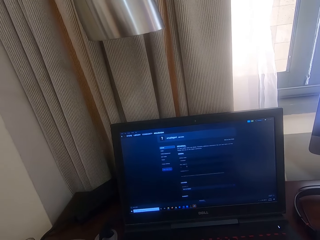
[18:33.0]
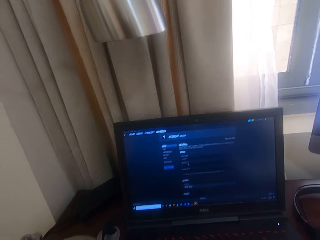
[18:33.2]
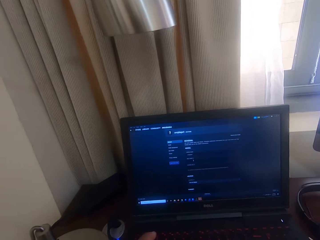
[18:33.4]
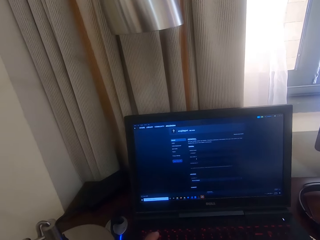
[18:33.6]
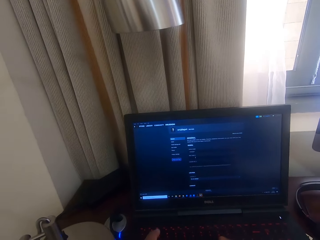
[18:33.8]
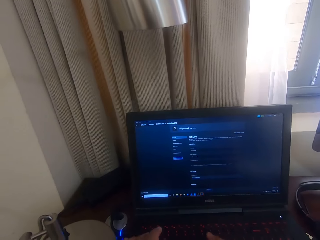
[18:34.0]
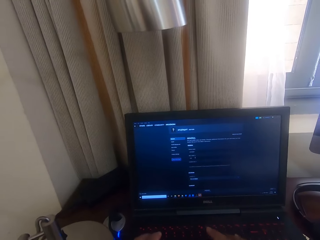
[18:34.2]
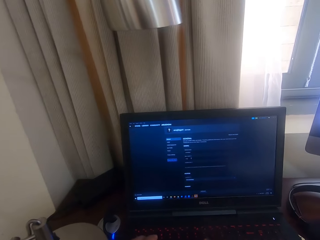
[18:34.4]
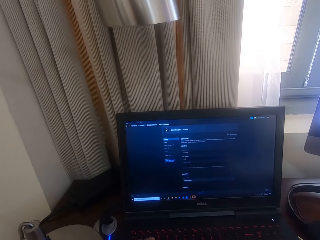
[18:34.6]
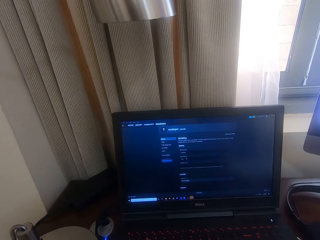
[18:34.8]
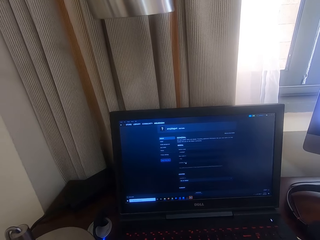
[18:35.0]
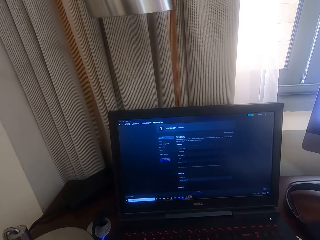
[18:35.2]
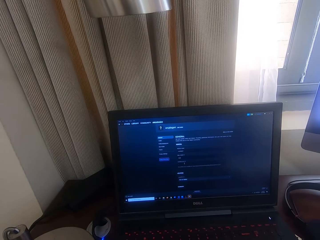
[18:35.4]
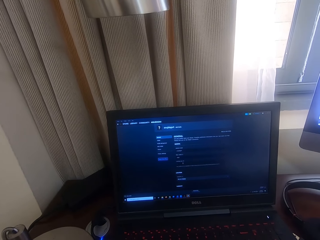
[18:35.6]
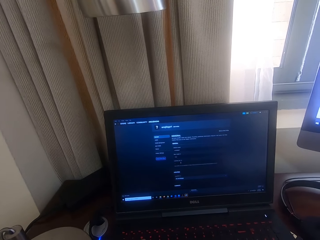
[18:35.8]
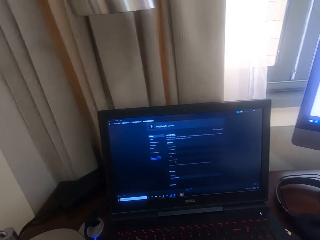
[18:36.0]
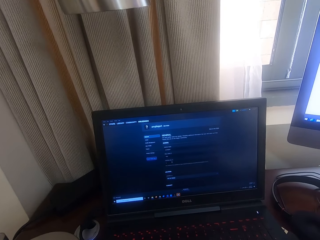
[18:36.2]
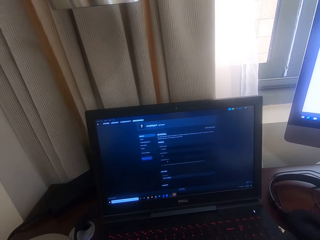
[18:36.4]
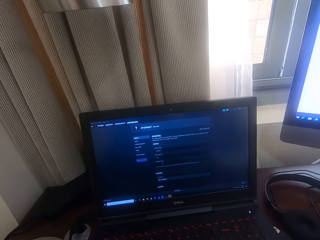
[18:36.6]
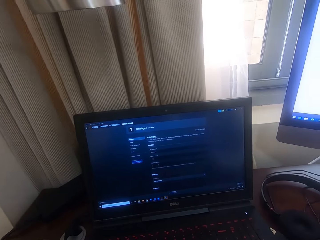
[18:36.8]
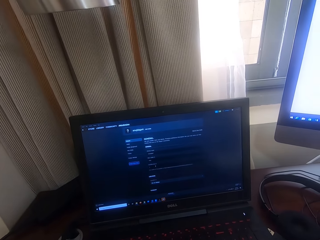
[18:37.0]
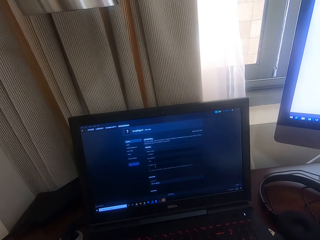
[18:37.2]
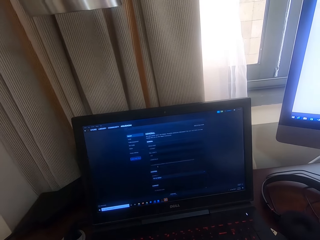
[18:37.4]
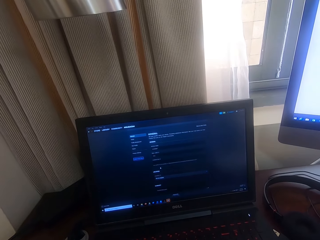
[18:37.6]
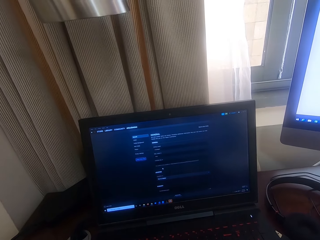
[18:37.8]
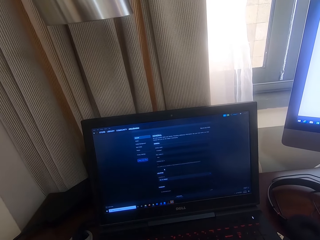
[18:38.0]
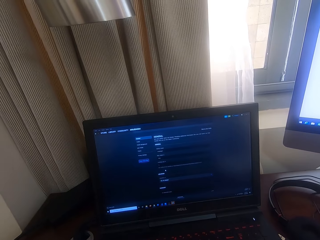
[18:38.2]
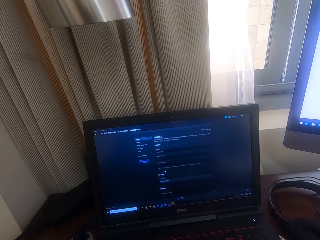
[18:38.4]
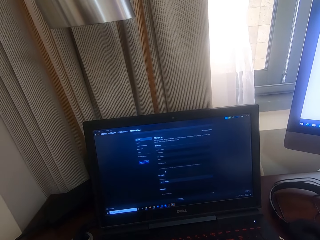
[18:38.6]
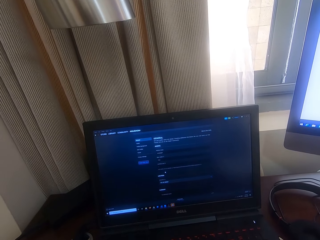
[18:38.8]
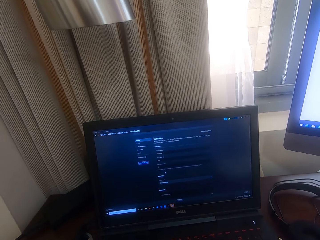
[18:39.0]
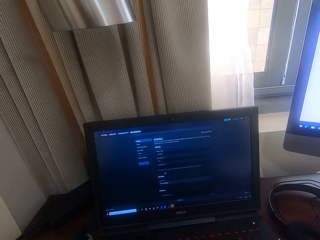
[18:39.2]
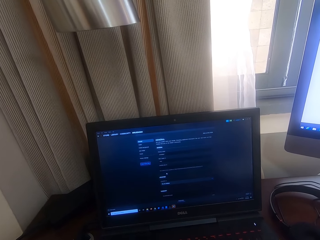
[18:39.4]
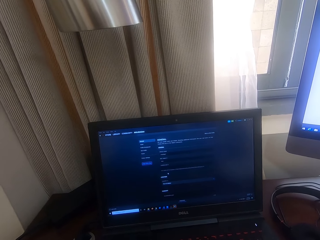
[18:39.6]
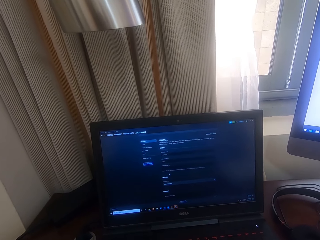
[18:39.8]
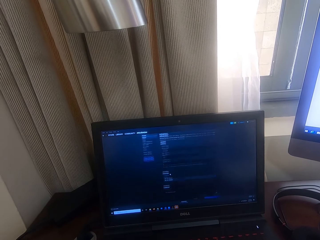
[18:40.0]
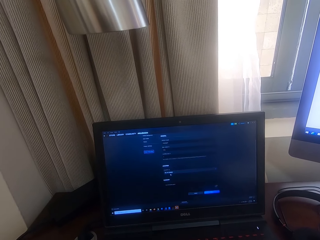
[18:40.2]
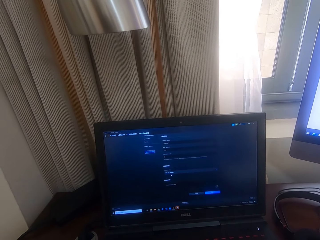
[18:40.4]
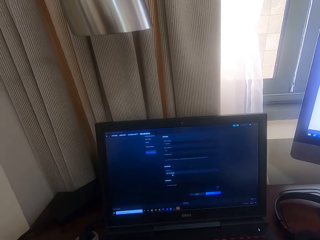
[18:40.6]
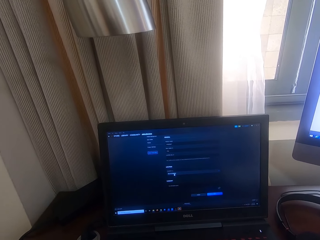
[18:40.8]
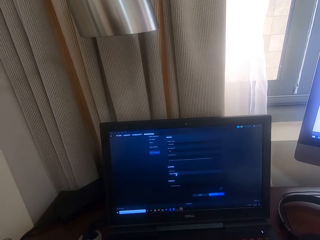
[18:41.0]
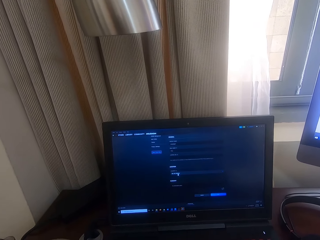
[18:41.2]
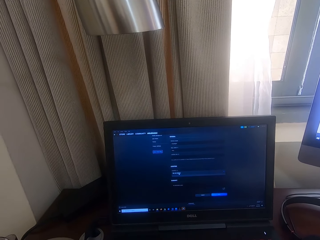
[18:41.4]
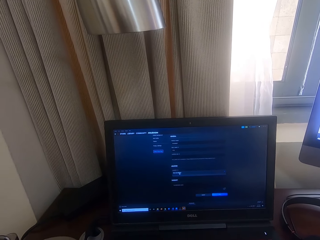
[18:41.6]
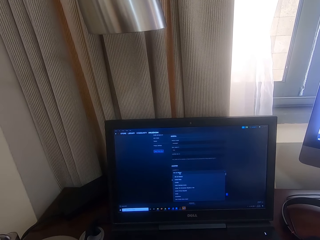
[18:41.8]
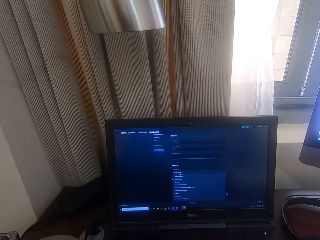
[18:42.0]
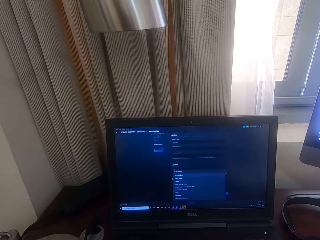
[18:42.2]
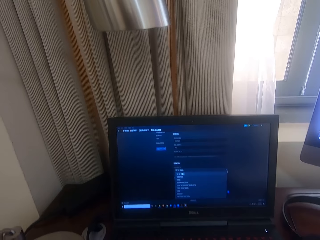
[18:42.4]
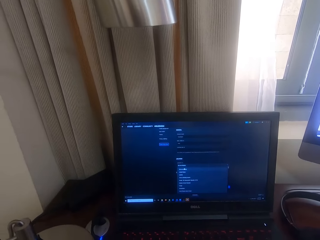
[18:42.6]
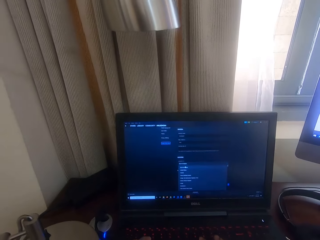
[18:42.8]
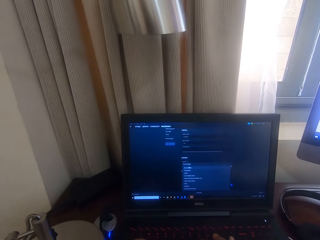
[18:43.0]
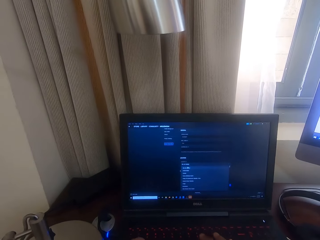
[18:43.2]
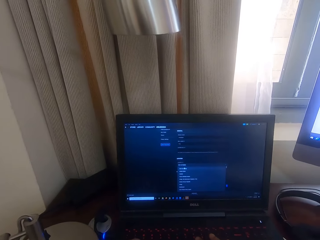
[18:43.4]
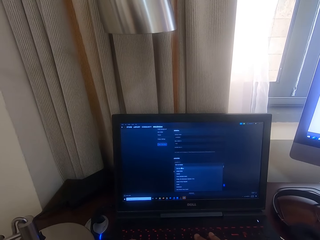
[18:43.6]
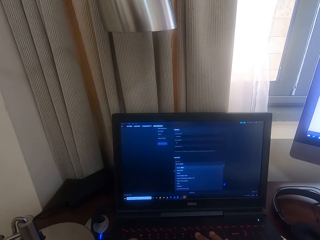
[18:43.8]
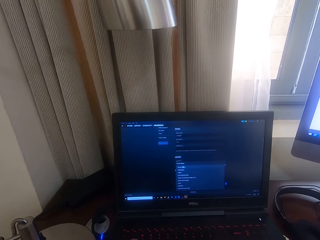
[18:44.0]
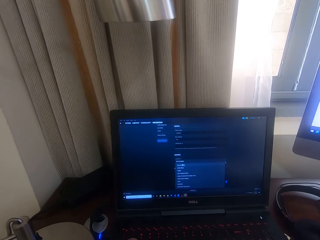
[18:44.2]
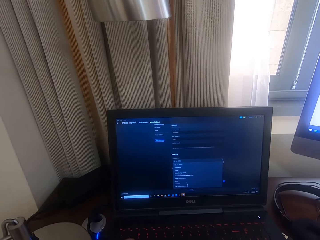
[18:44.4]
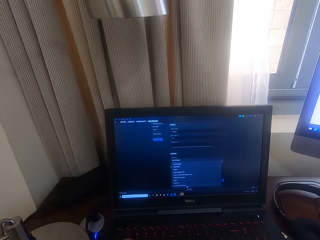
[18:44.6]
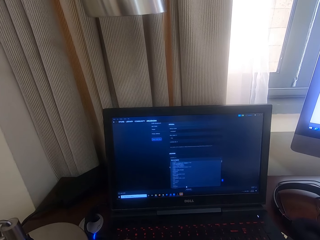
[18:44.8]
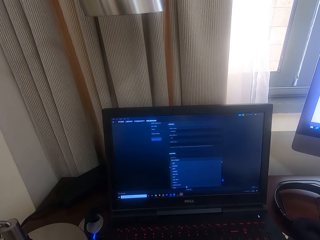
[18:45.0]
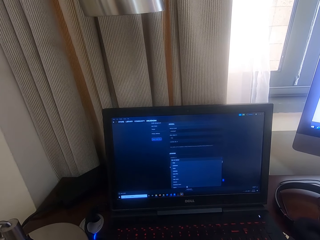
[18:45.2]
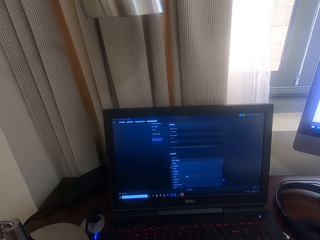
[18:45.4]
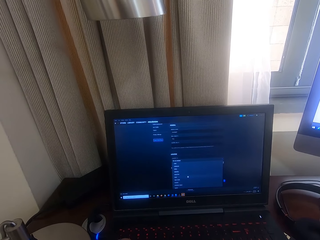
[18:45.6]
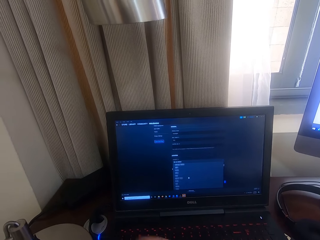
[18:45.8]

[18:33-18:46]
The camera wearer looks at the laptop screen. They type on the laptop keyboard. They type on the laptop keyboard again. They look at the laptop screen.

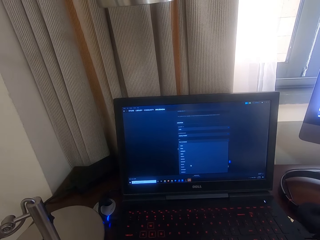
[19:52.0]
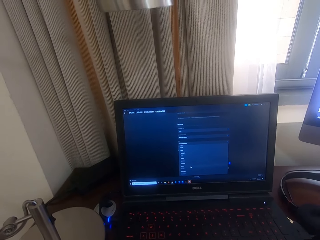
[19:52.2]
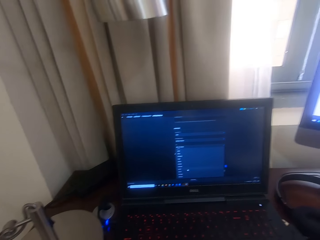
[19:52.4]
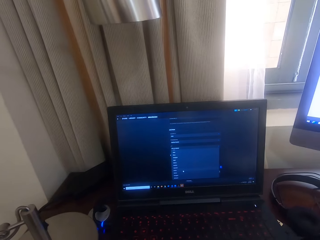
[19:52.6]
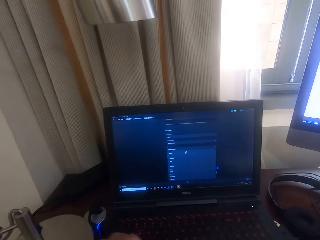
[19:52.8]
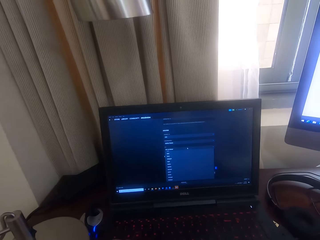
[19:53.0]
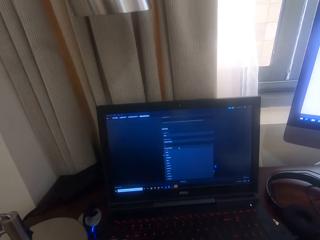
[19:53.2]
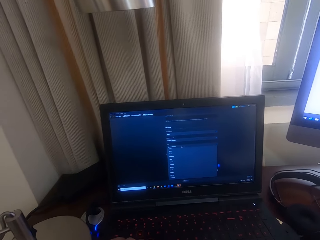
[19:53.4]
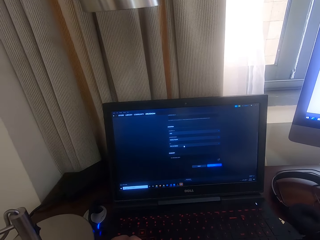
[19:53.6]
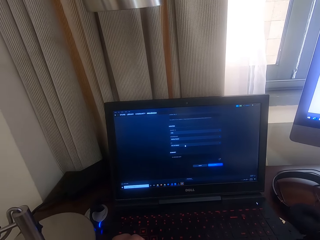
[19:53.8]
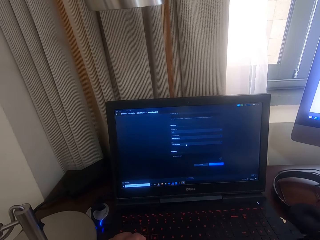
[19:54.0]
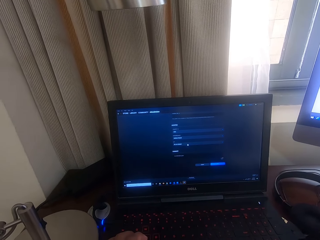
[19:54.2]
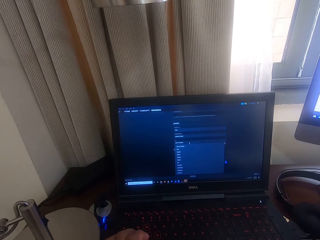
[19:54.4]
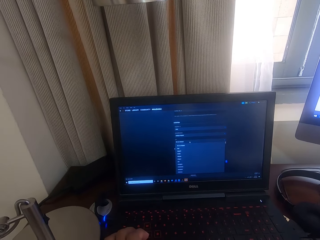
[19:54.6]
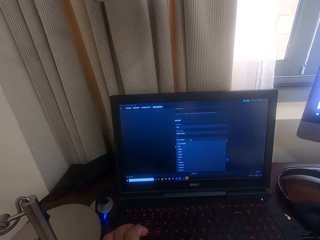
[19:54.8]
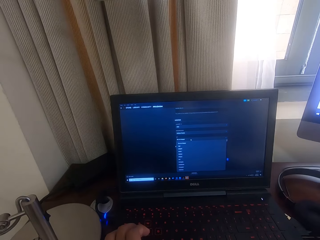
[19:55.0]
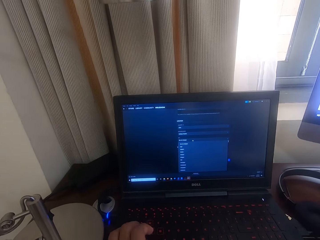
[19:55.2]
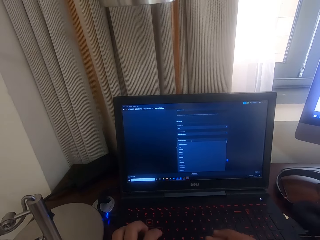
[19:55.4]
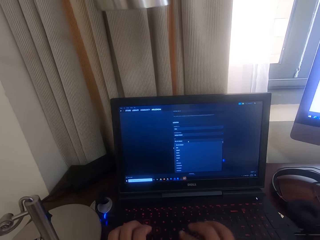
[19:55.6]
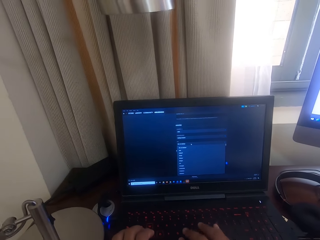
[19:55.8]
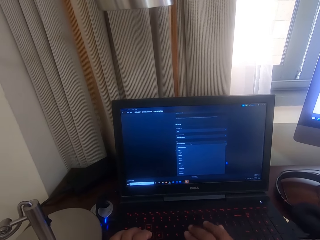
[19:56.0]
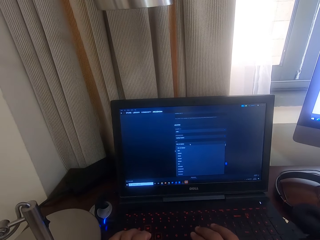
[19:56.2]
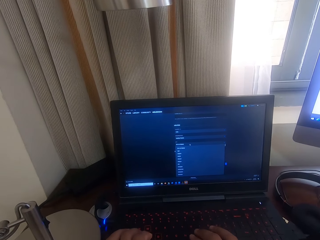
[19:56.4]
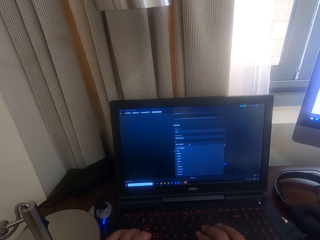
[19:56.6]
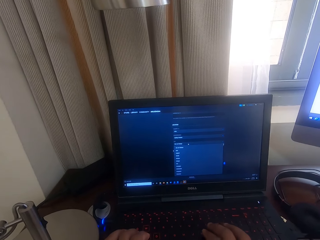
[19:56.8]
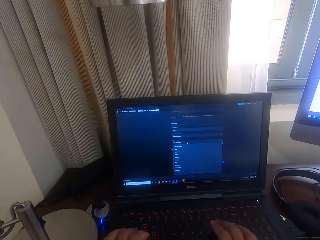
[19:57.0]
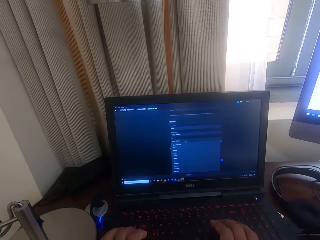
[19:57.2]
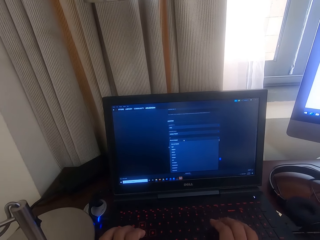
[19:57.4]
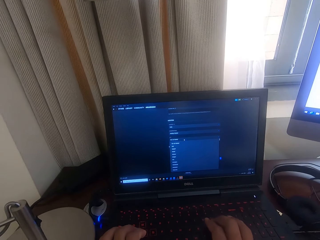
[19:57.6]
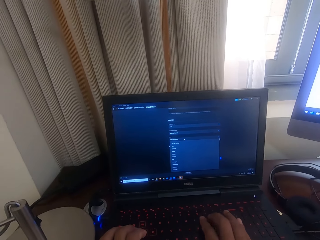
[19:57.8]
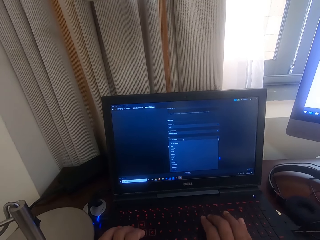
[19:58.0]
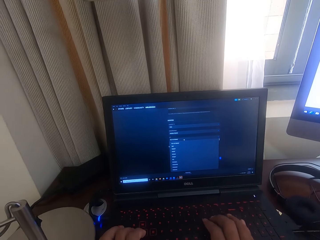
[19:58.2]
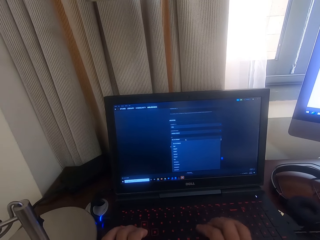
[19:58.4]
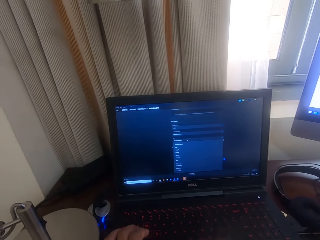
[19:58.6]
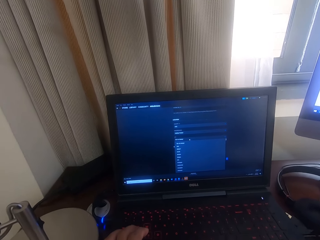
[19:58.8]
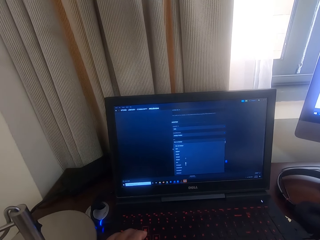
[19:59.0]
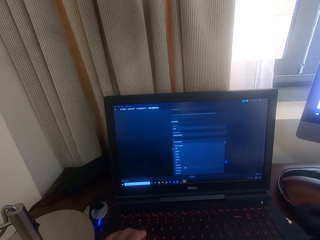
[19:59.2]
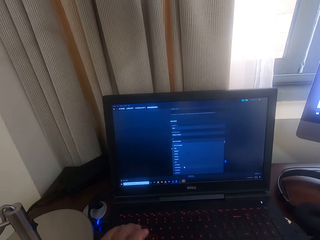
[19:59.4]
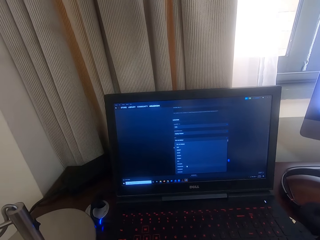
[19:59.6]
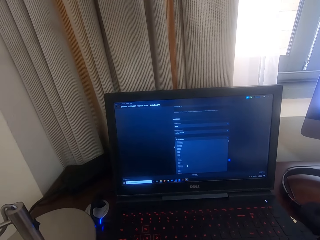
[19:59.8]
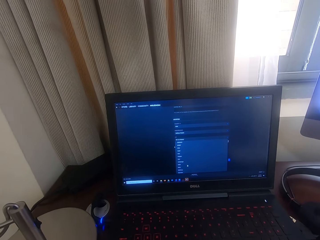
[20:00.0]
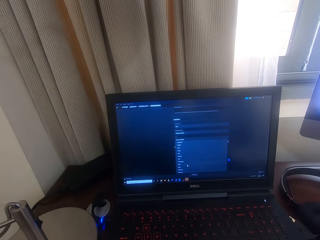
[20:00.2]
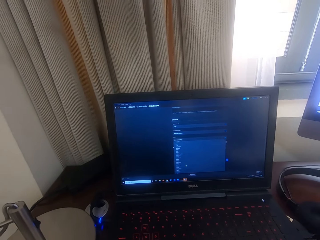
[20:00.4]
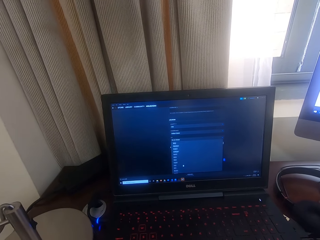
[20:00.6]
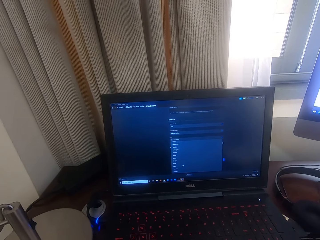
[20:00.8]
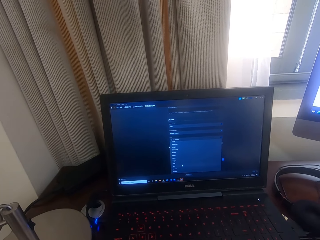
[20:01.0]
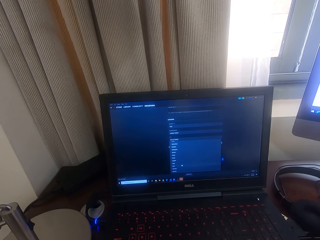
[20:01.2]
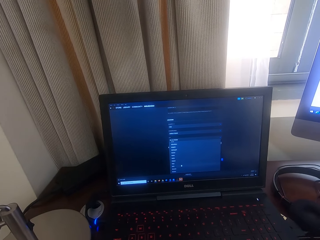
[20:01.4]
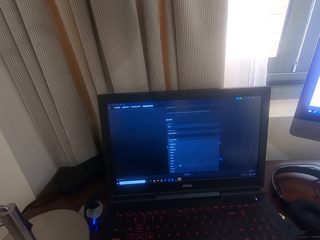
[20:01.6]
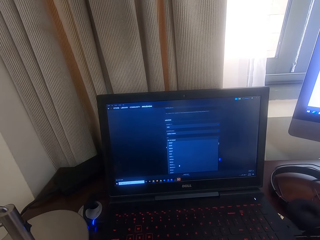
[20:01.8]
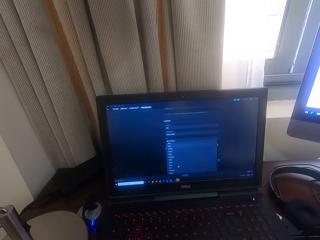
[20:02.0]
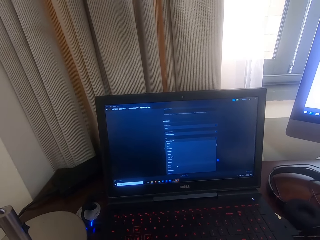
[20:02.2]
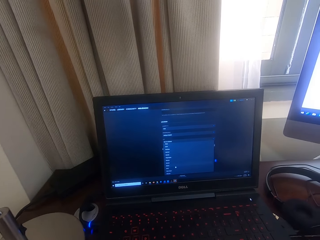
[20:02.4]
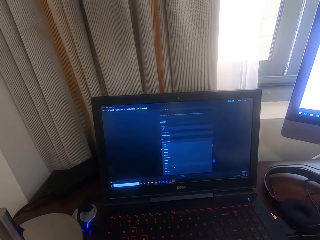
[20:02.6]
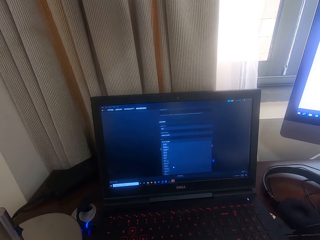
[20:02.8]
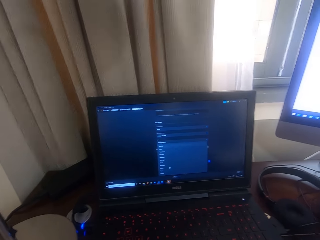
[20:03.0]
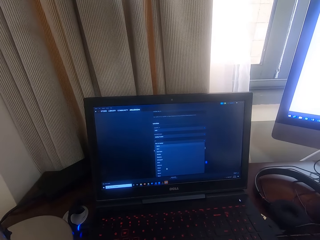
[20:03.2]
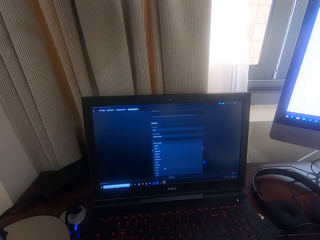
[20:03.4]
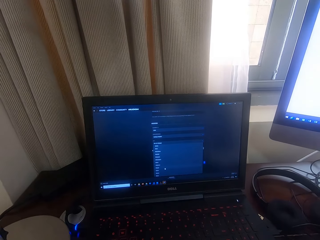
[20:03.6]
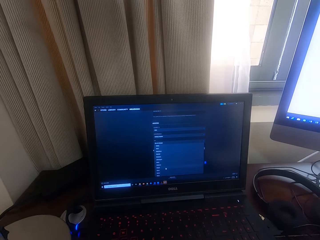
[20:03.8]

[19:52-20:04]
The camera wearer types on the laptop keyboard. They type on the laptop. They look at the laptop screen.
